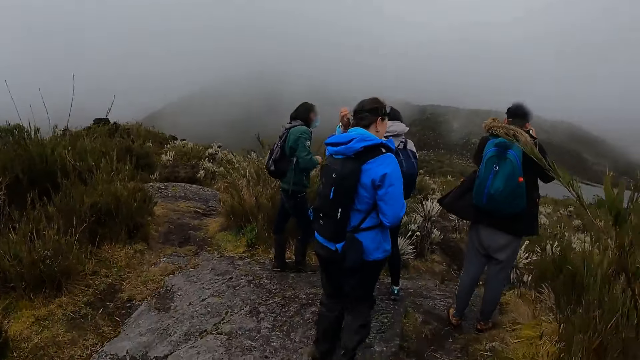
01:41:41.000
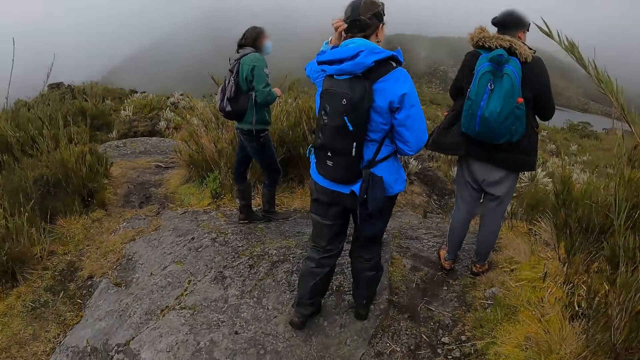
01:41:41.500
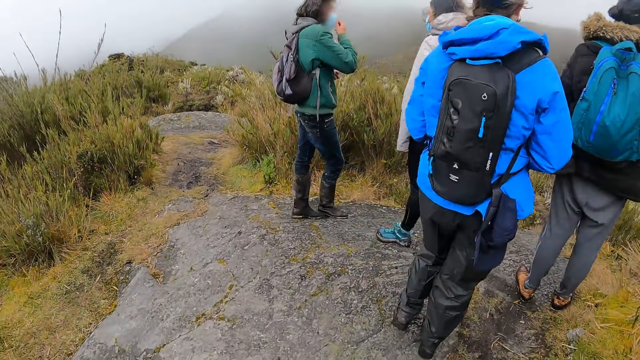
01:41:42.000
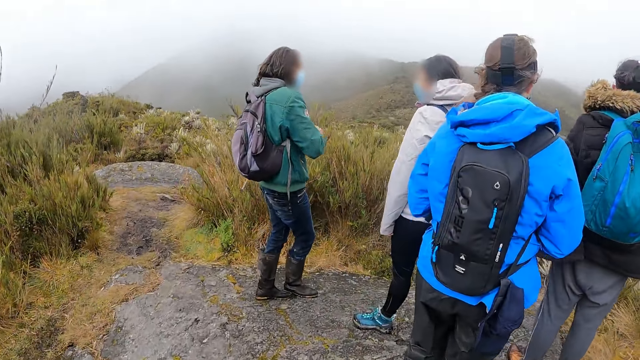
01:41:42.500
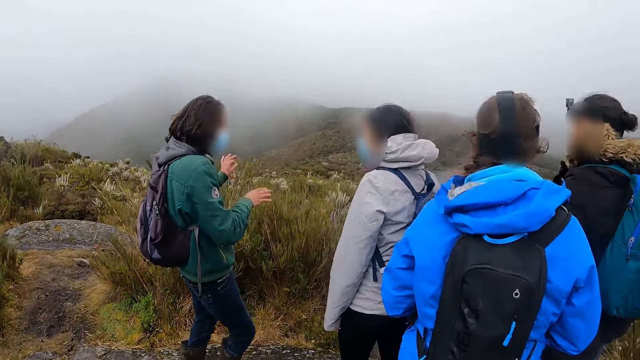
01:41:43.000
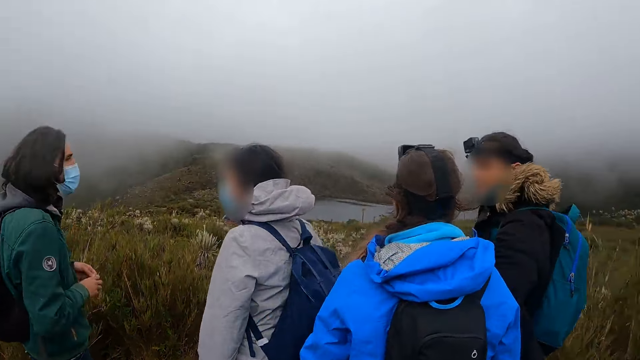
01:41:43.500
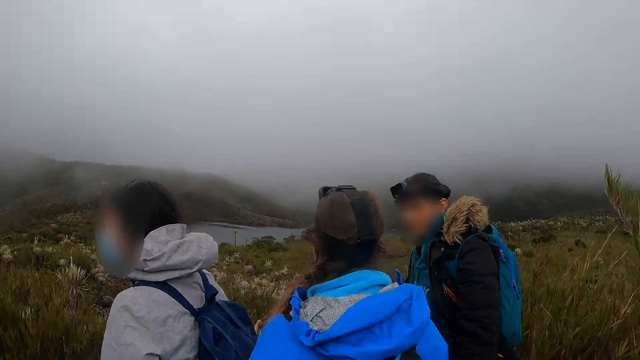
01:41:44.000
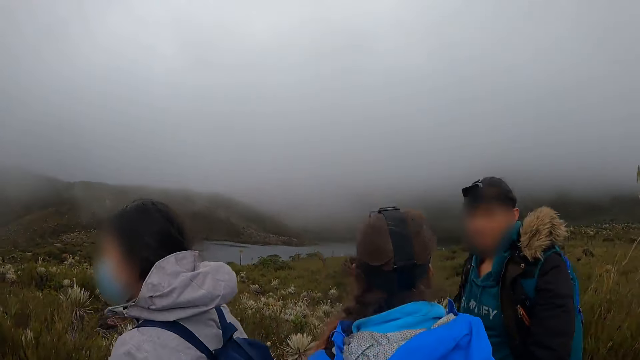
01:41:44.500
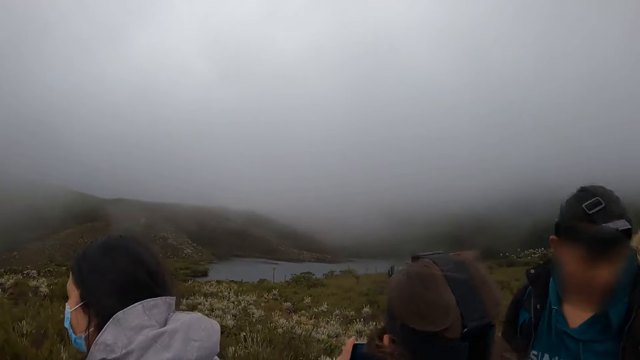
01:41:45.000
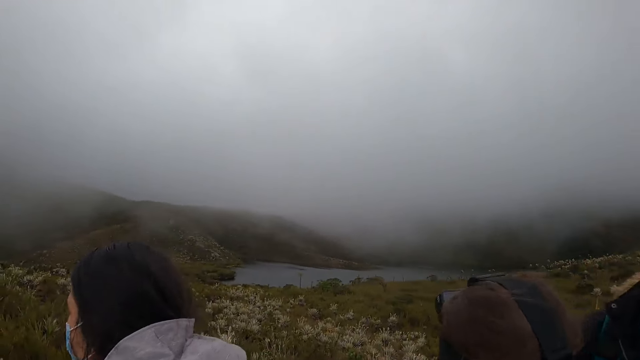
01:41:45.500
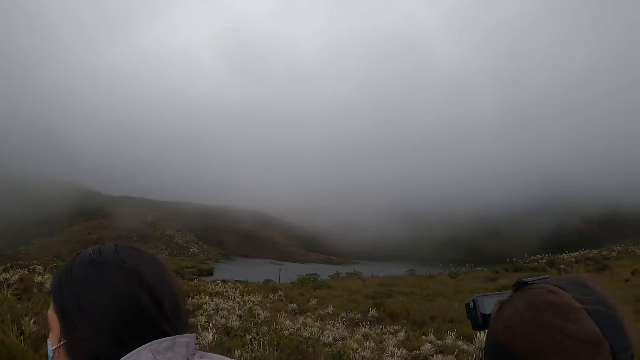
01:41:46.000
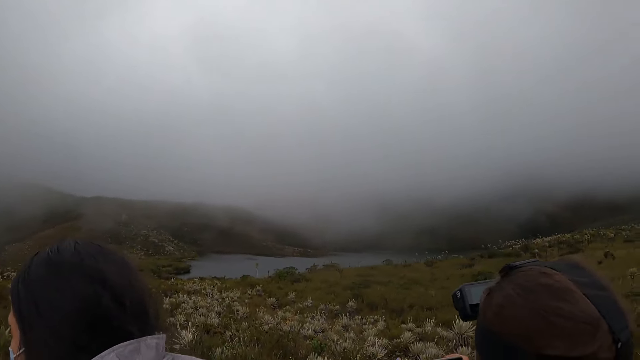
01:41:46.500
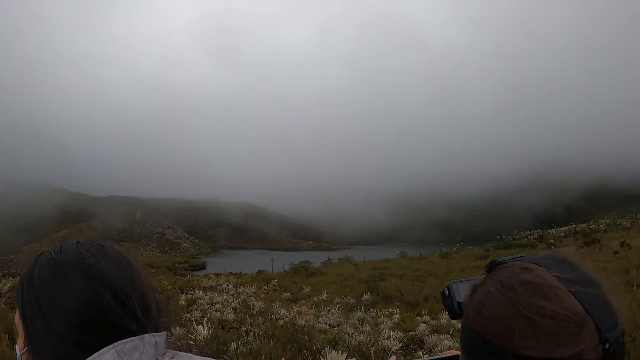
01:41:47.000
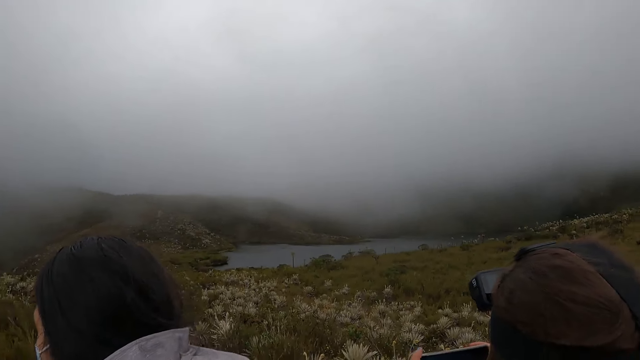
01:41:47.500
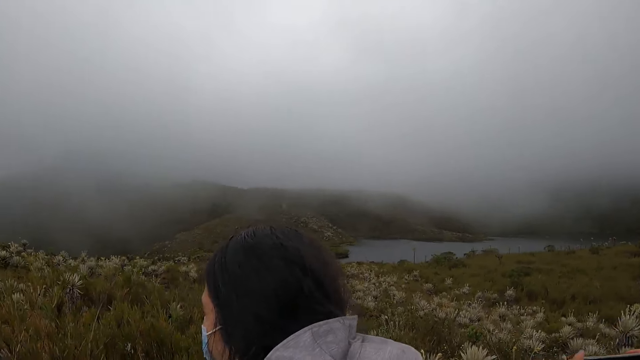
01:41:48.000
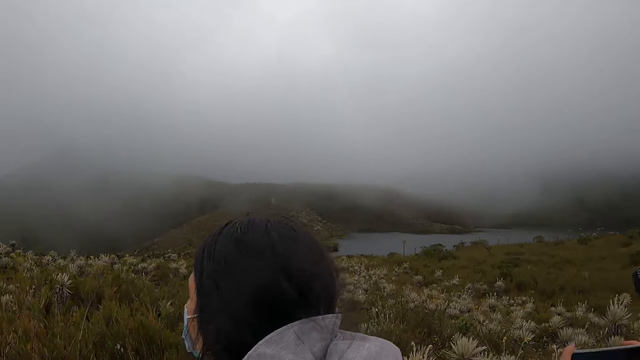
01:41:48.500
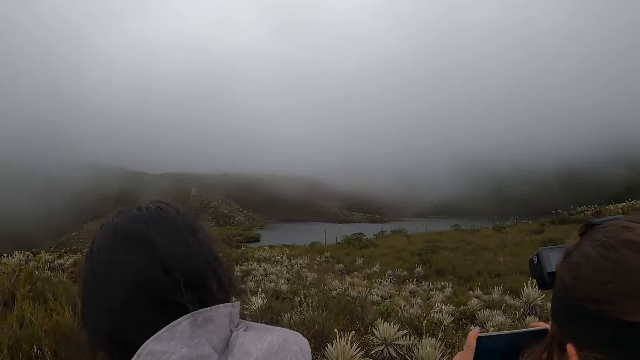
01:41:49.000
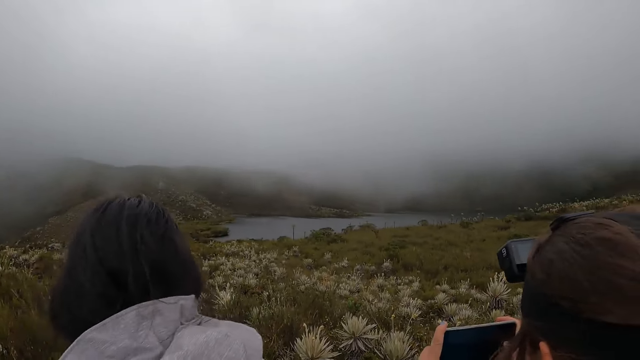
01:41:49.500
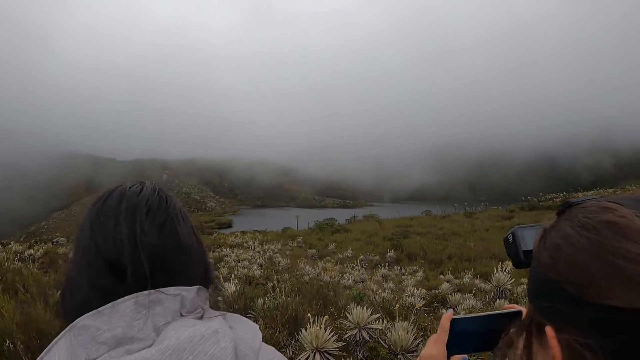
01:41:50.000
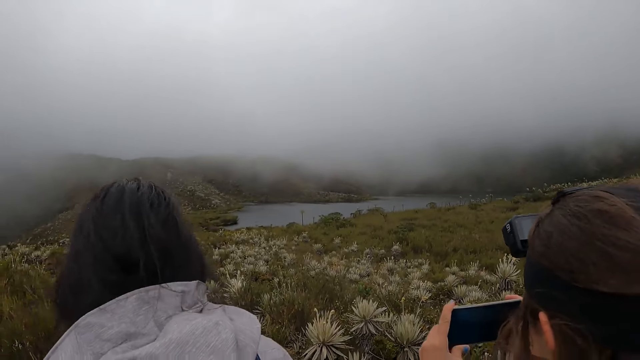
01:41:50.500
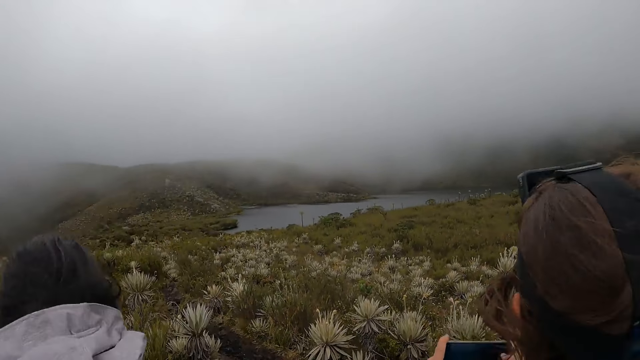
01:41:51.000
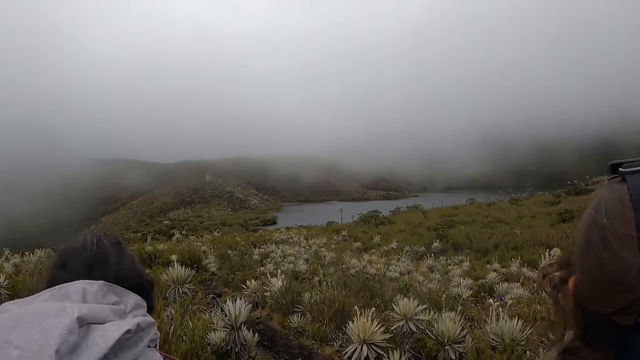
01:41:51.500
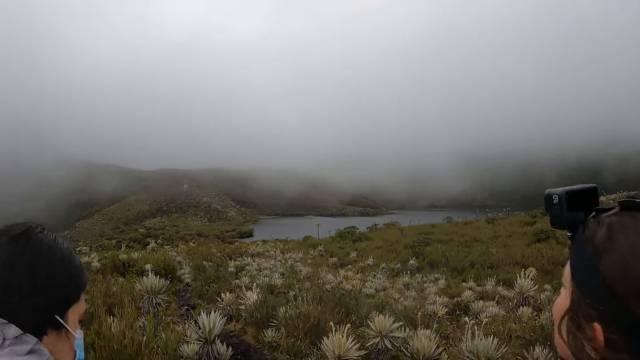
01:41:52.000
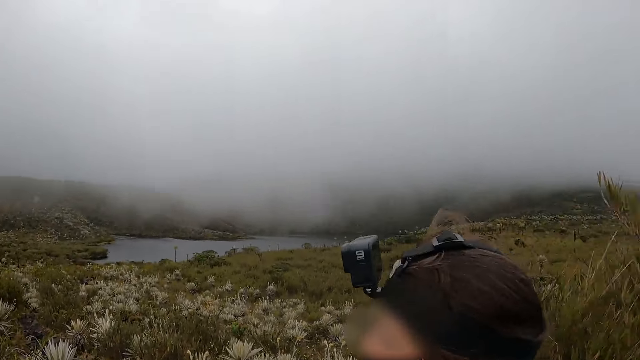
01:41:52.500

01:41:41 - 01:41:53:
A man adjusts a nose mask on his face with his right hand. The camera wearer touches her head with her left hand. The man interacts with a woman. The man adjusts the nose mask on his face with his right hand. The man interacts with another woman. The other woman operates a phone with both hands. The camera wearer looks at the lake.

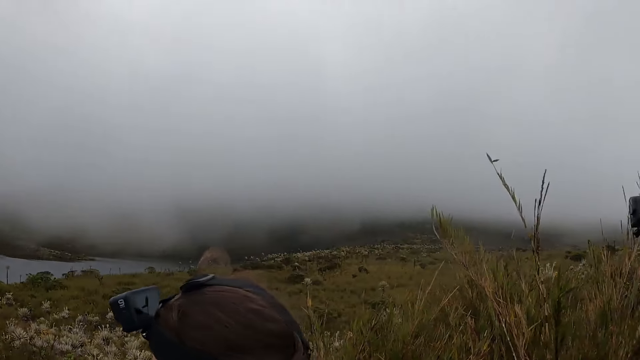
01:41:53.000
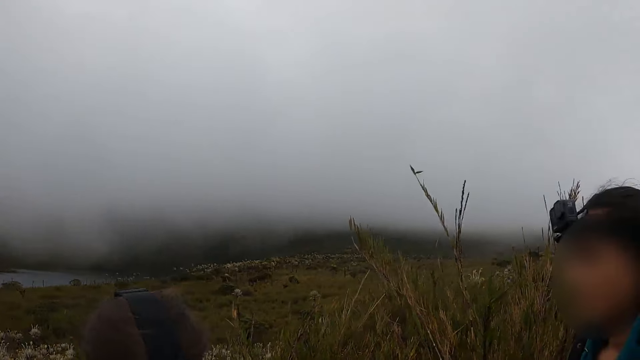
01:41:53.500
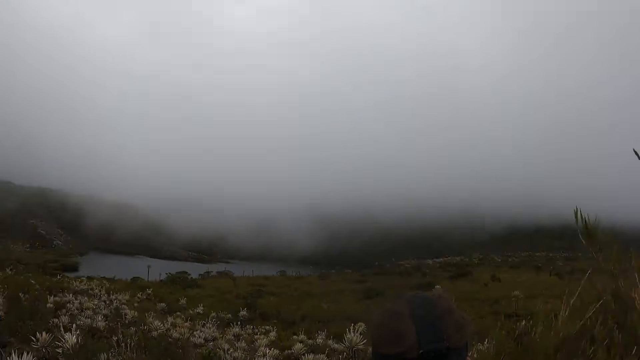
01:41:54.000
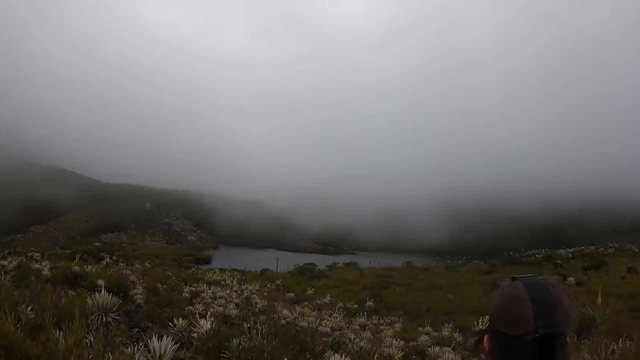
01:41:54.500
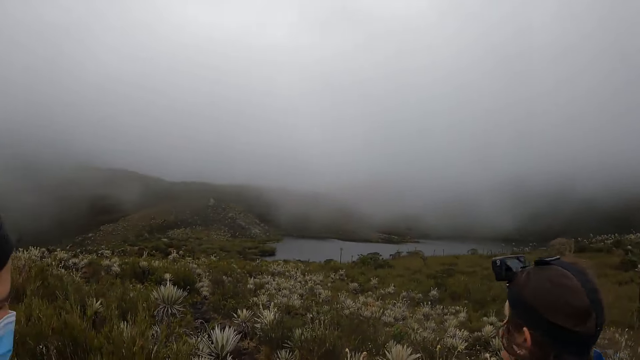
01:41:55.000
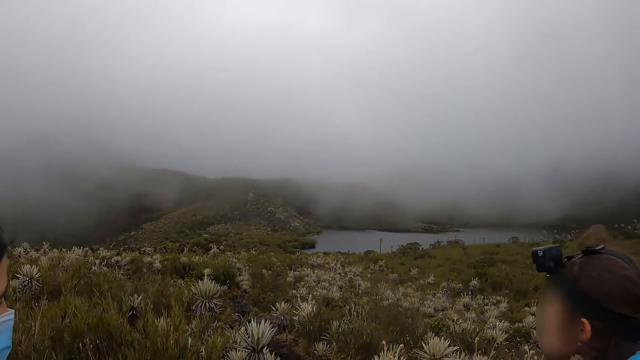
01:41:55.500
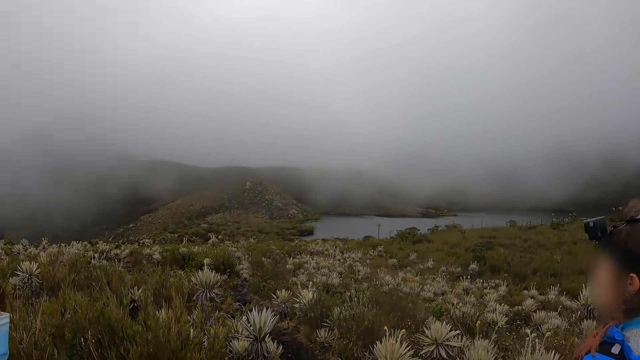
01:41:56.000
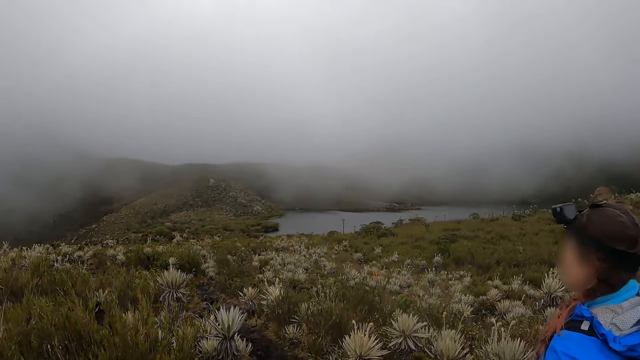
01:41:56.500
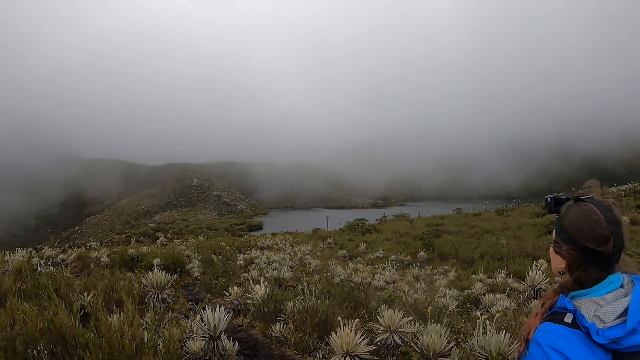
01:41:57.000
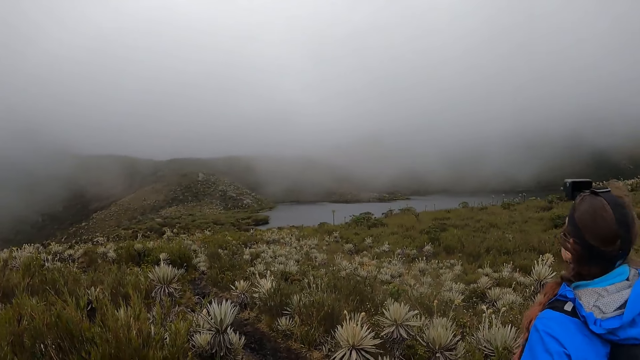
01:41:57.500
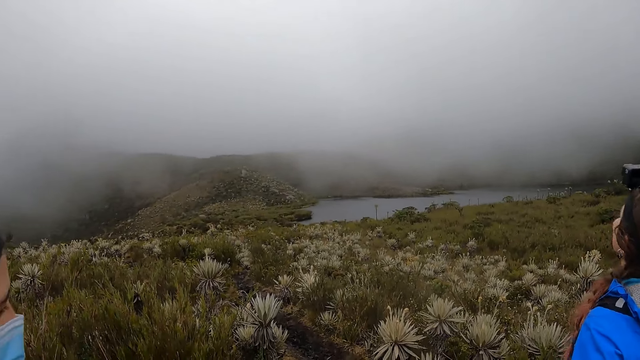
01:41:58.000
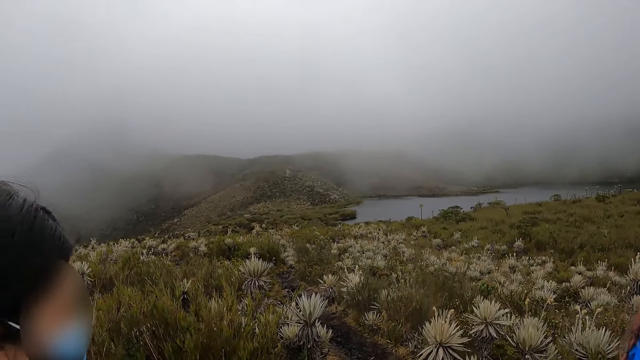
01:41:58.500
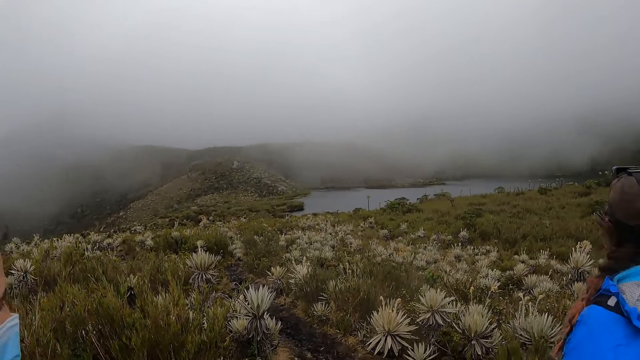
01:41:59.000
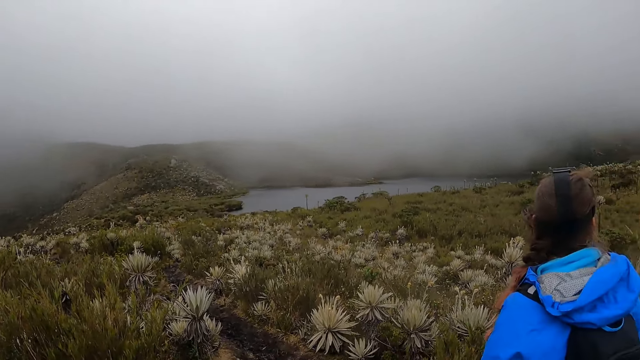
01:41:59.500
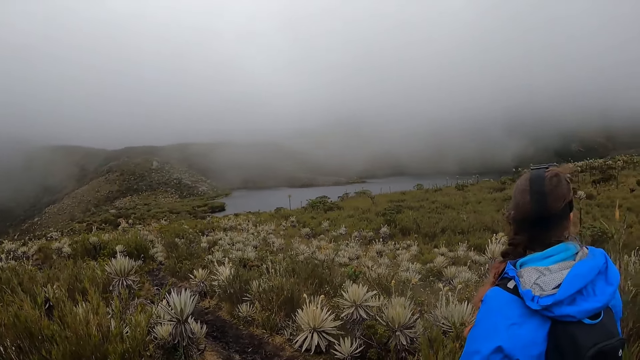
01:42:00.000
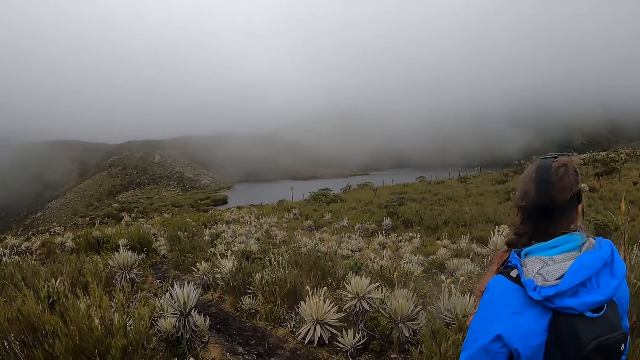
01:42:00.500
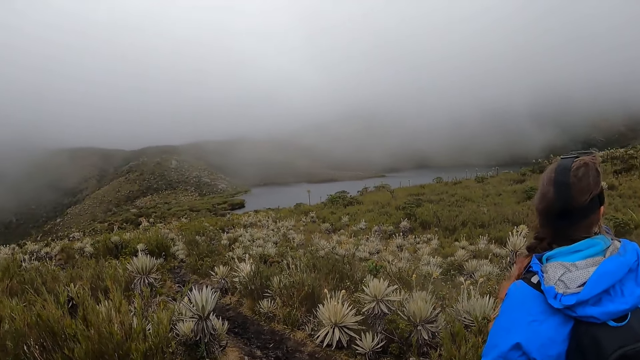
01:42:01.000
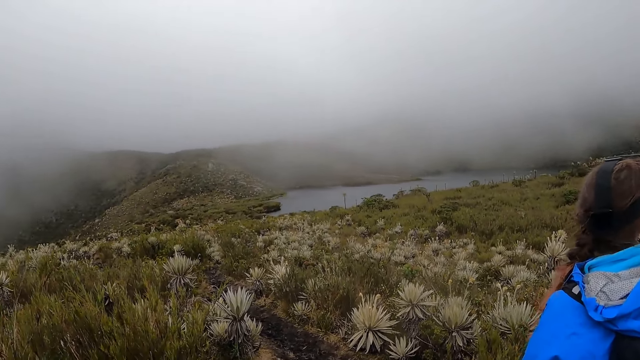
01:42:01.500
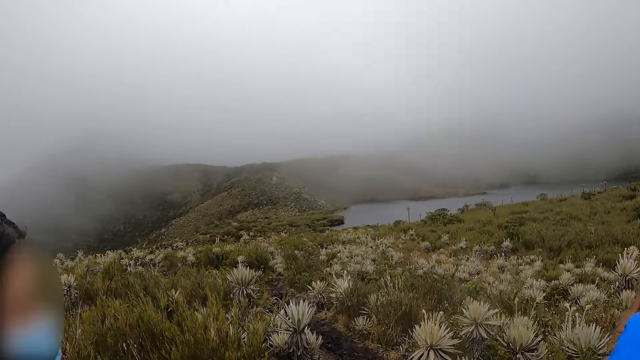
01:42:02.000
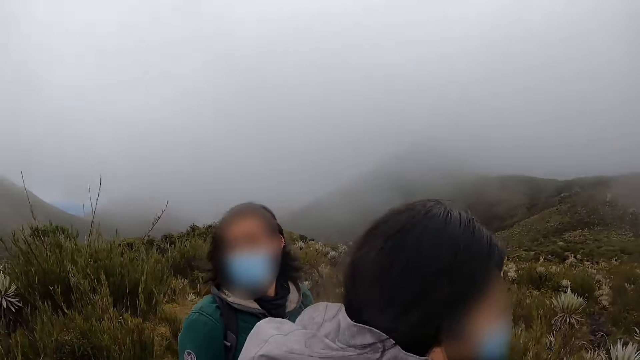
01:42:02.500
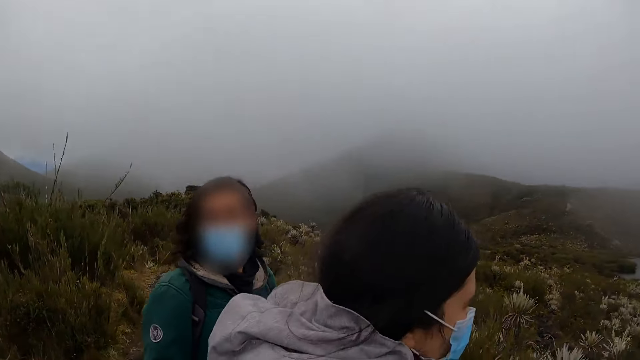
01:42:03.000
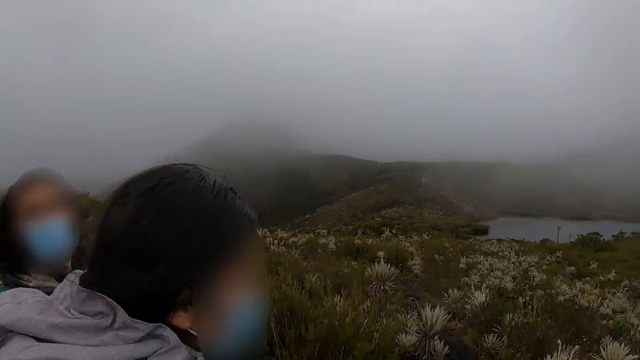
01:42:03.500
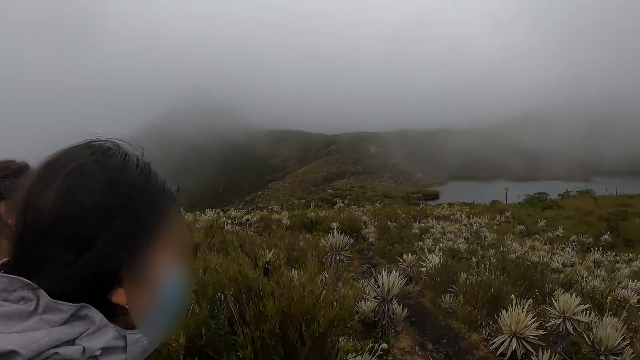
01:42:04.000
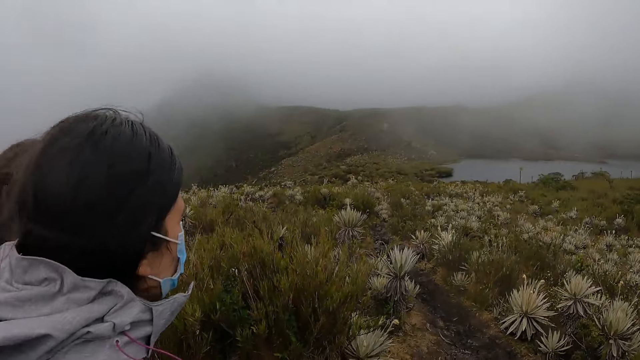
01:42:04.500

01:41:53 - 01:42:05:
The camera wearer looks at a woman and another woman.
